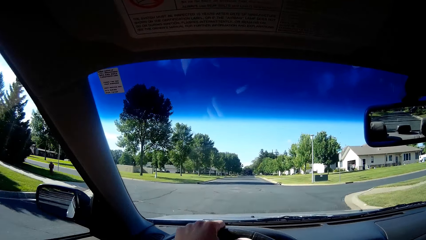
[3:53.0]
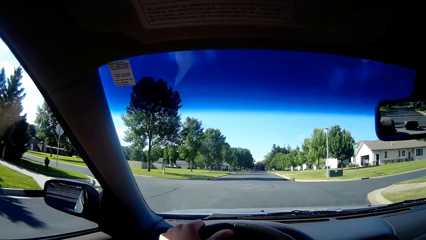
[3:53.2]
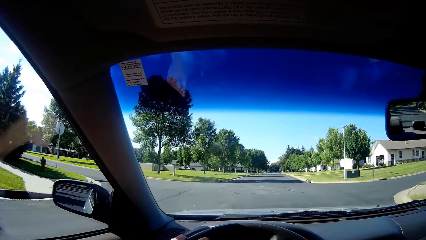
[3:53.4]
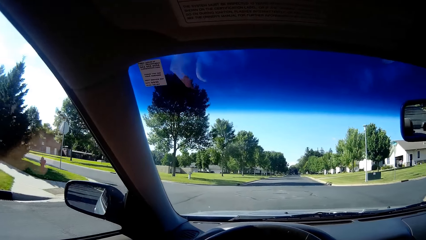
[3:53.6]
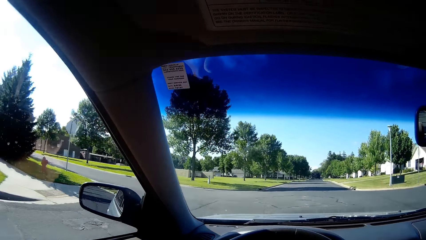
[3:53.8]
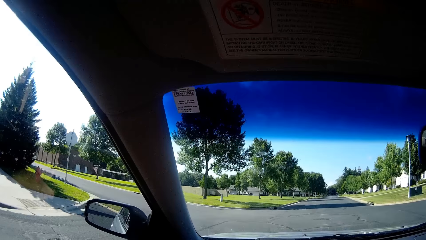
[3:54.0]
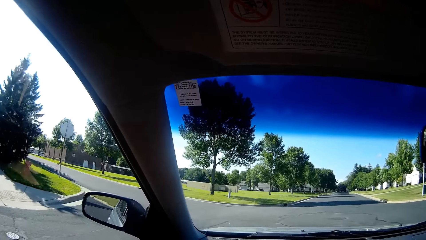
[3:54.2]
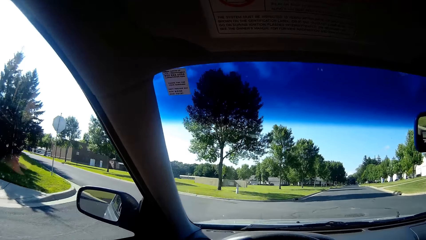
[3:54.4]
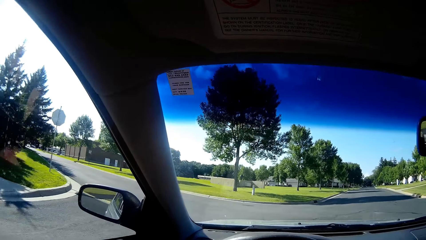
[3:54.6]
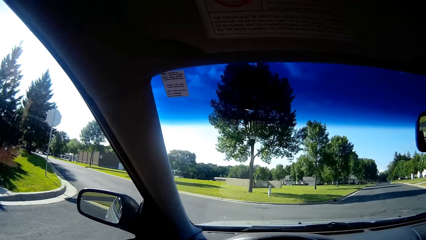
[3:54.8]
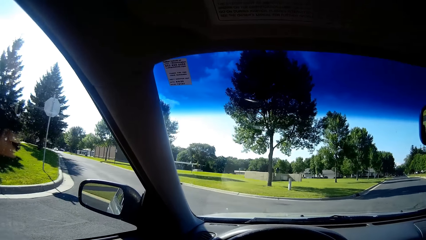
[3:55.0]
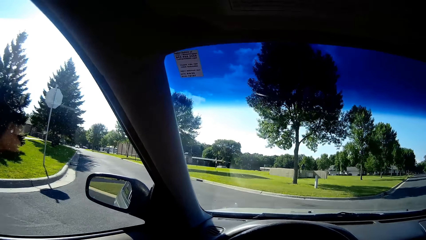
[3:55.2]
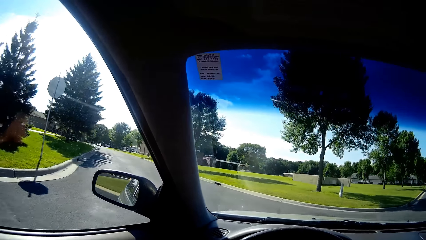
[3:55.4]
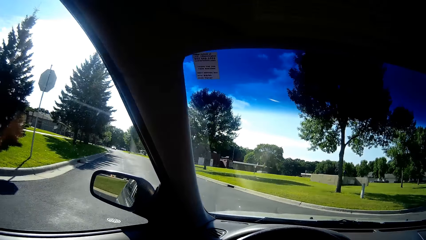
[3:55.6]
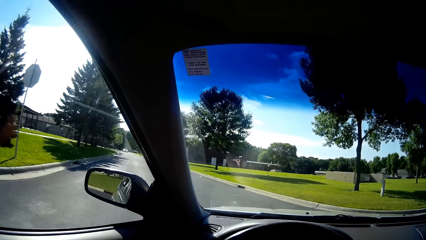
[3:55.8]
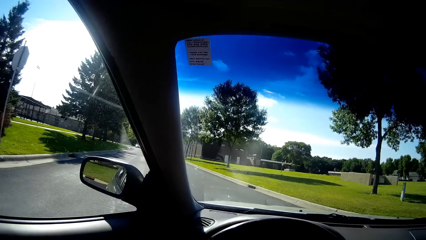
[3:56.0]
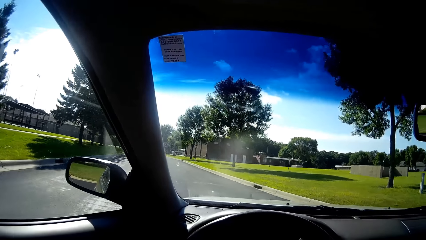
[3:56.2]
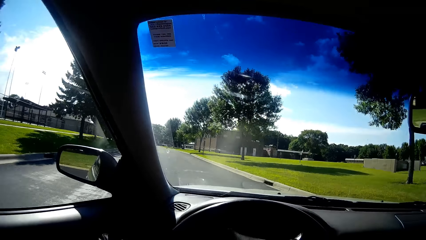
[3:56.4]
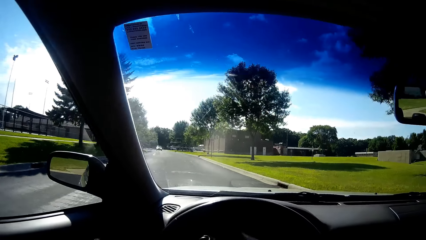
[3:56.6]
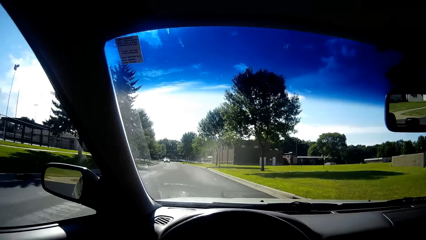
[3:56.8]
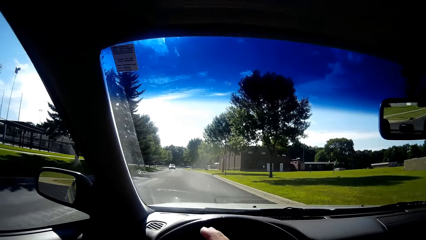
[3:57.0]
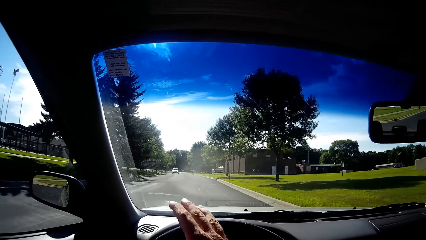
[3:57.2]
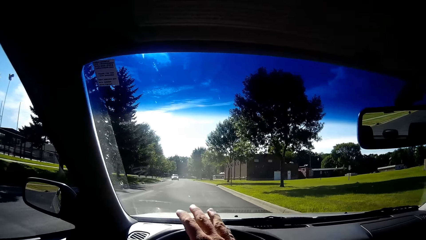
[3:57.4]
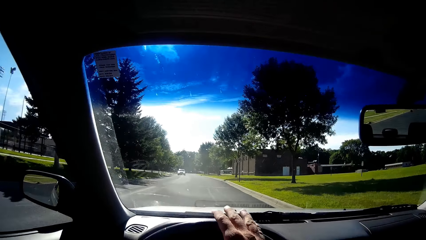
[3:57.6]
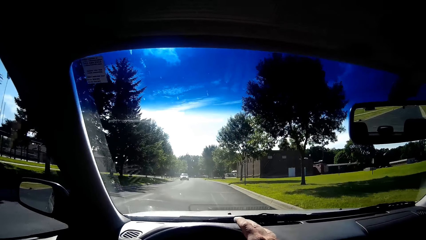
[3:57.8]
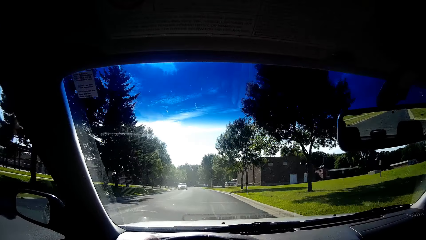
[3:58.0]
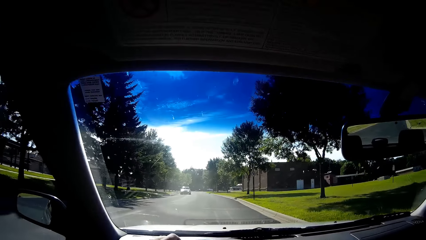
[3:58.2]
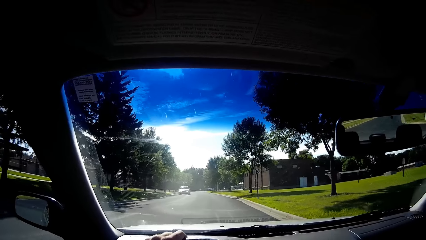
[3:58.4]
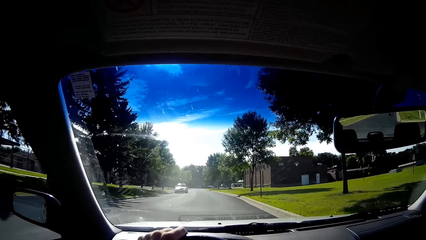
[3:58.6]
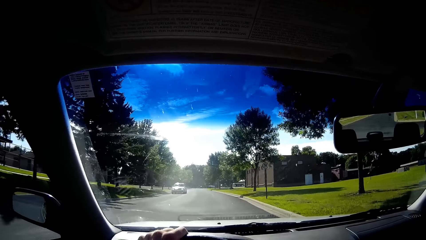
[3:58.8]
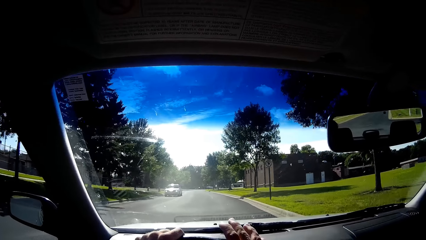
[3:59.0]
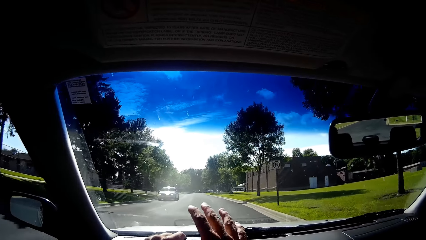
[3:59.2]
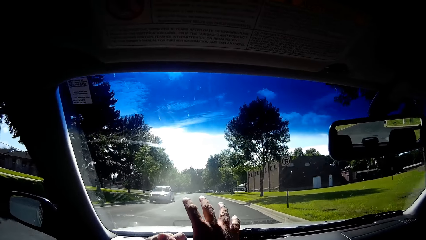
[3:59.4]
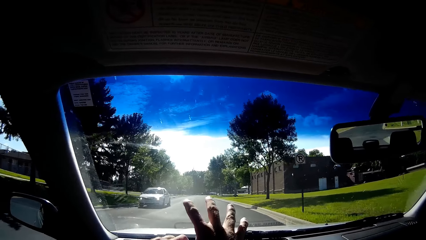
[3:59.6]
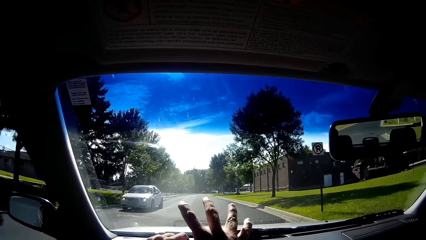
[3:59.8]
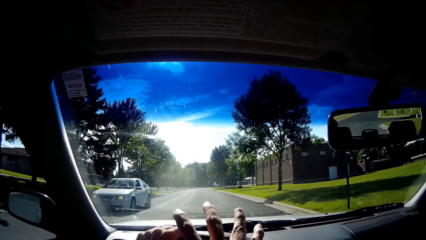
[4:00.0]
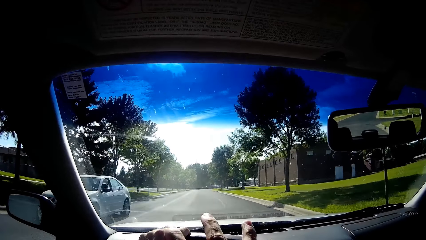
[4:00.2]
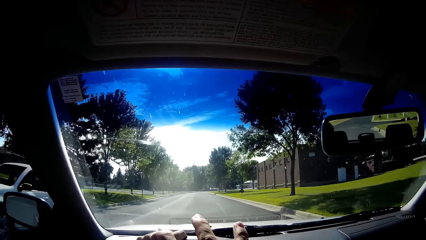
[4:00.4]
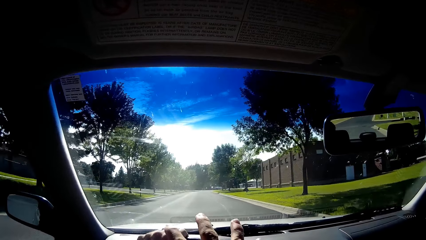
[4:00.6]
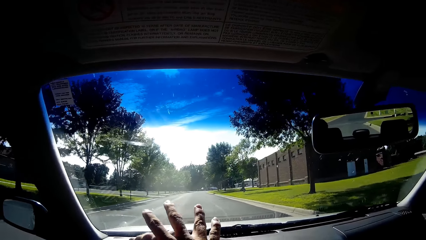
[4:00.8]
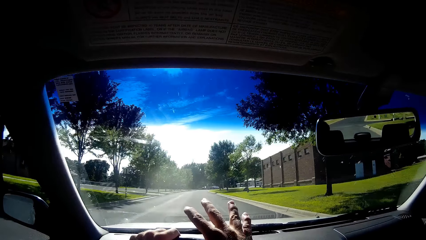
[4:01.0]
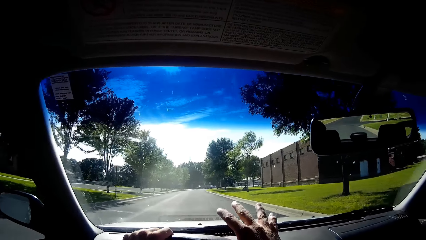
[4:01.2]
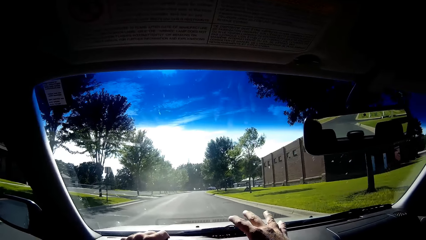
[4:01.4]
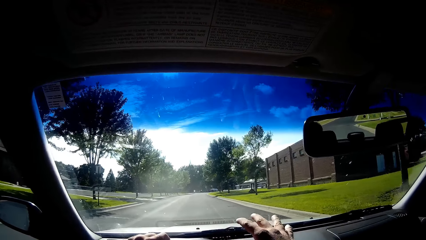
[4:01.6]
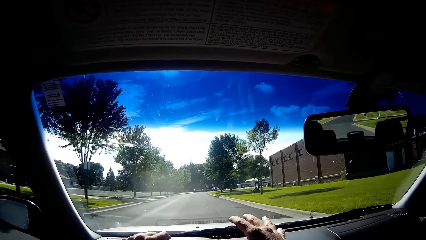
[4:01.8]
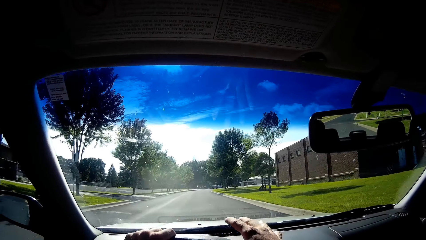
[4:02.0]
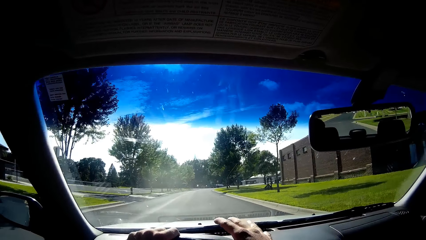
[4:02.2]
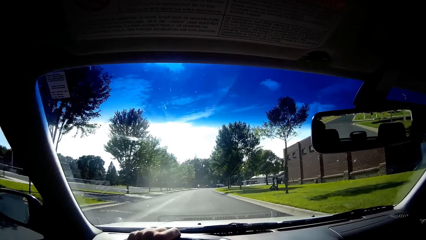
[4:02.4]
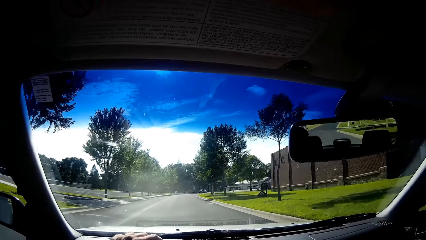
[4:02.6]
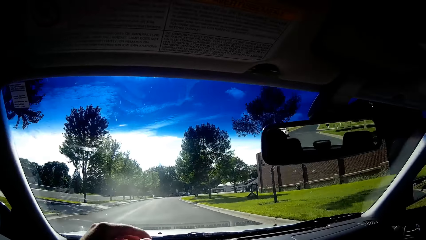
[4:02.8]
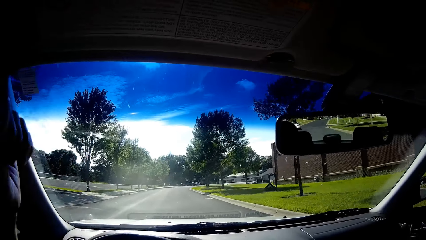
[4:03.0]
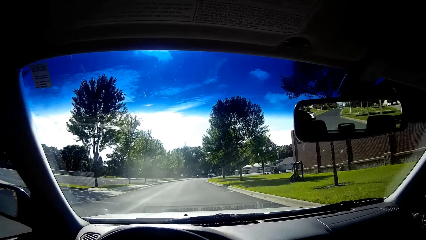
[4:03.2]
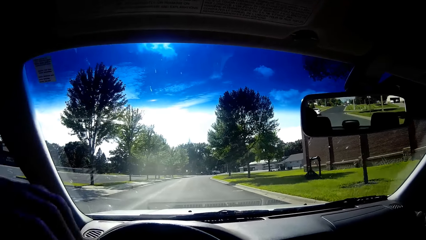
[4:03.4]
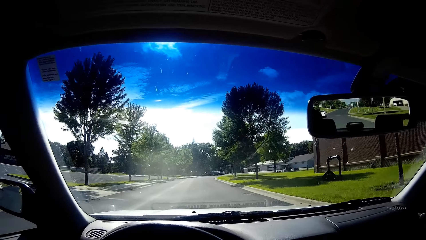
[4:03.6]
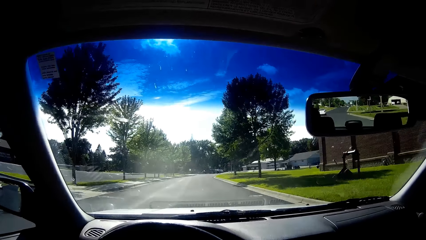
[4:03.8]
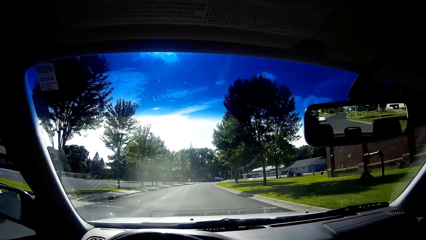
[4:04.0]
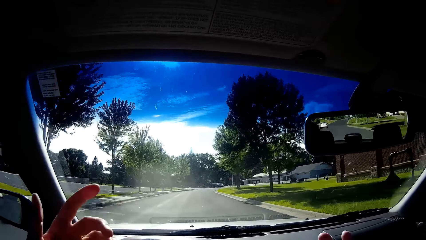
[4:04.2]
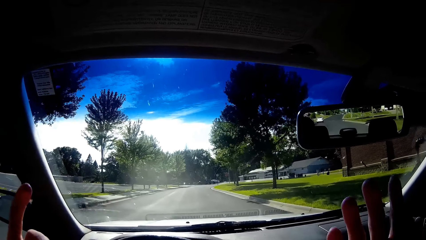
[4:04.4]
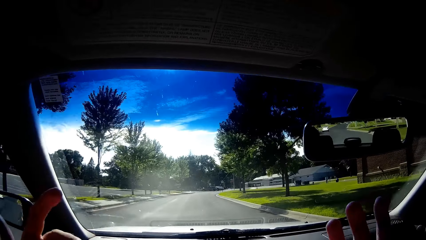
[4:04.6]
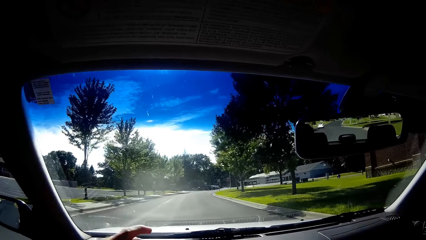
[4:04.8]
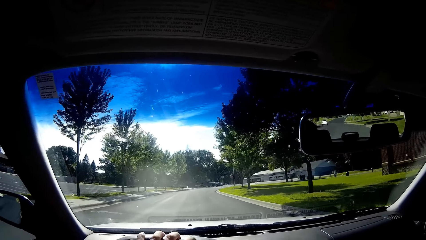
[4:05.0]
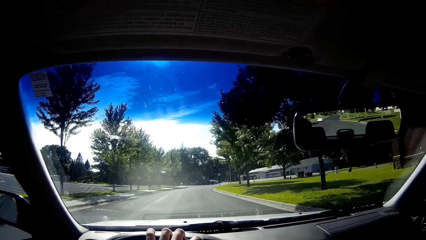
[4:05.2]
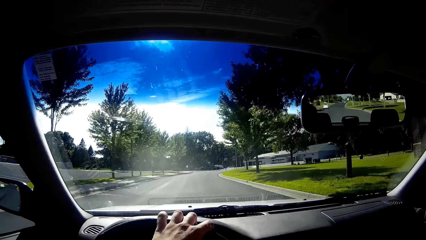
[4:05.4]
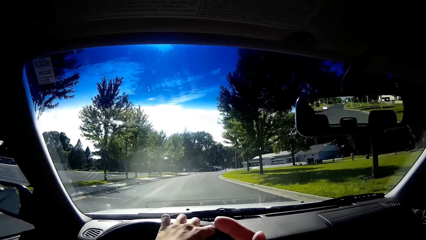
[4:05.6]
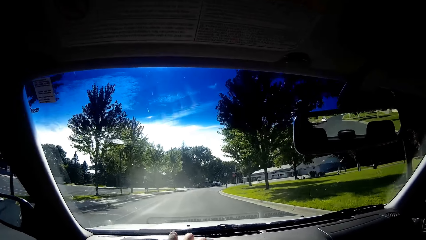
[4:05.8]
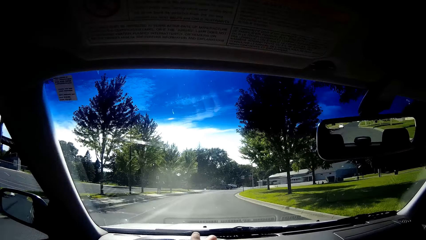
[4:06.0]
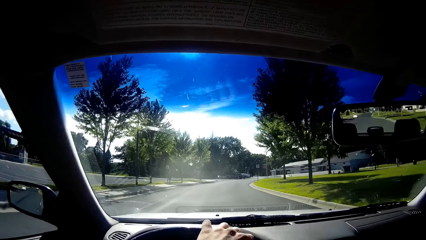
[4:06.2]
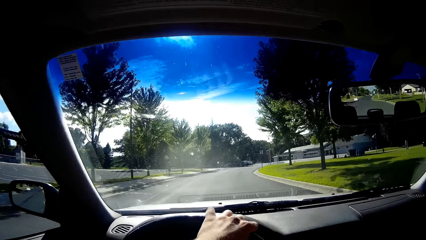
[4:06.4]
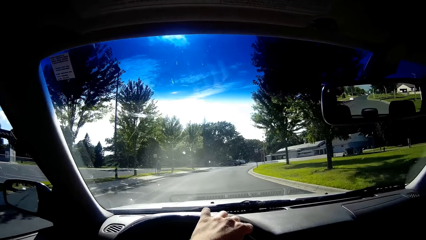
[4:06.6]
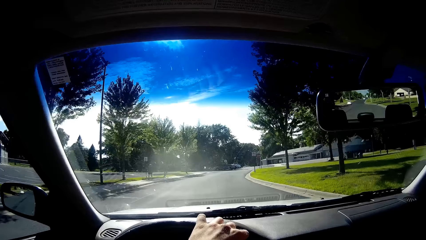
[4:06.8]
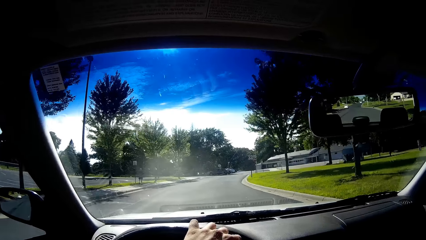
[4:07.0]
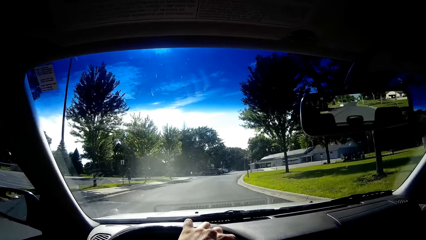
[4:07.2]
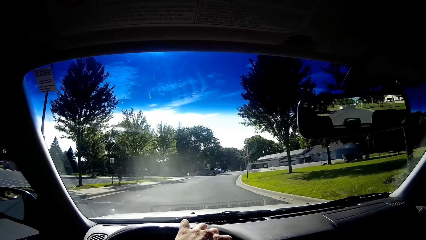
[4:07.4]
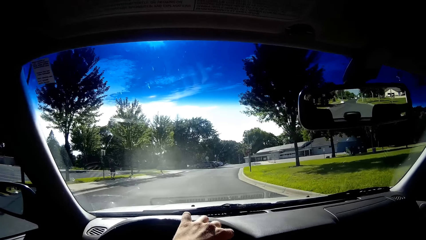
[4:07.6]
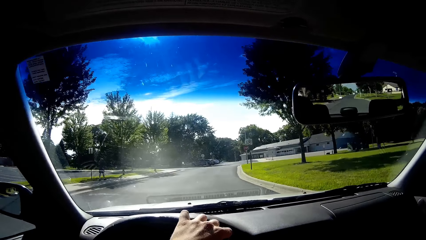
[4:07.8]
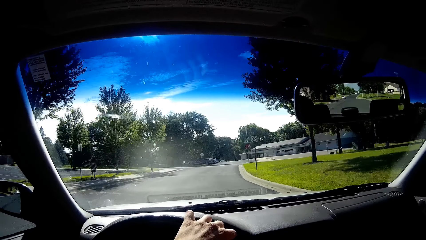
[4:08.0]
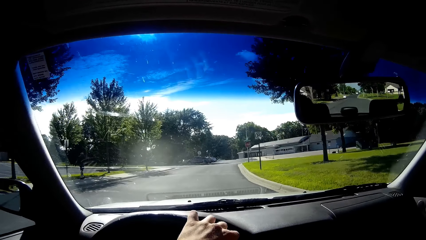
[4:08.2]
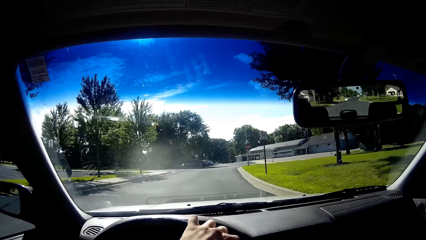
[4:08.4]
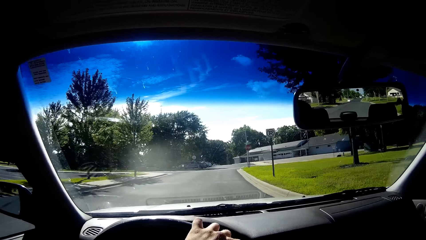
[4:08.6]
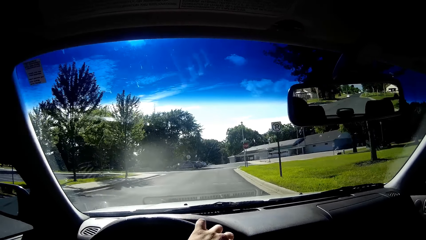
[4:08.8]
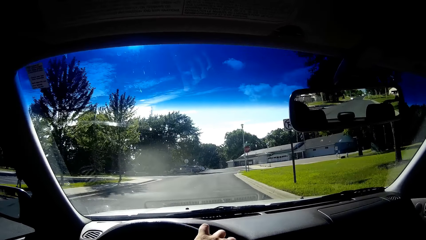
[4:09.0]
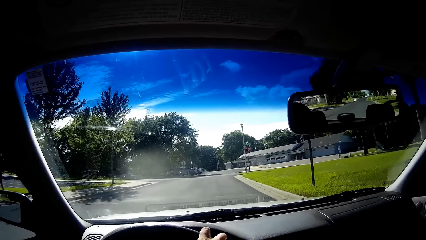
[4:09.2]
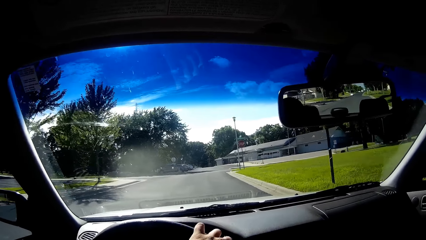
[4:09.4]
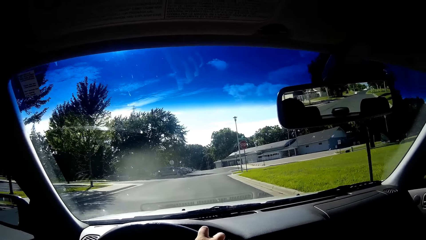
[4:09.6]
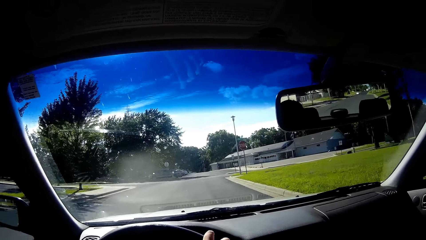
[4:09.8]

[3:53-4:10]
The camera wearer discusses with the man in the car. He turns the car on the left side of the road. He drives the car on the road. He discusses with the man in the car. He demonstrates with his right hand.
